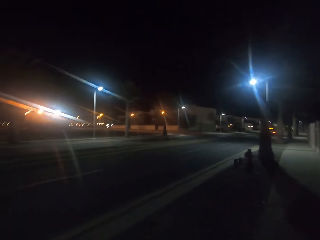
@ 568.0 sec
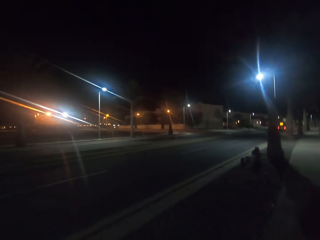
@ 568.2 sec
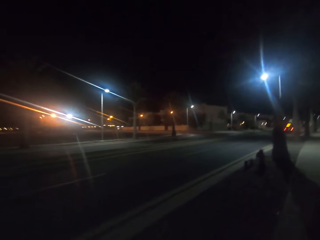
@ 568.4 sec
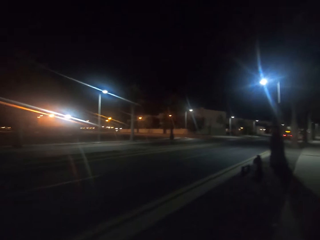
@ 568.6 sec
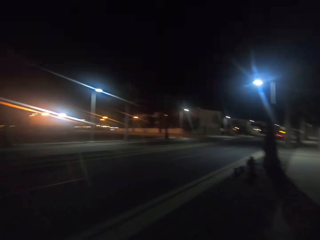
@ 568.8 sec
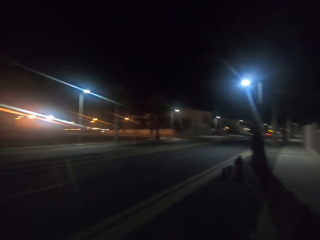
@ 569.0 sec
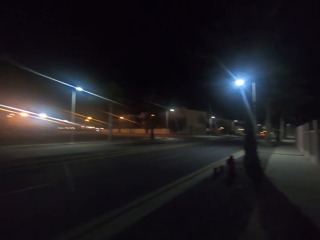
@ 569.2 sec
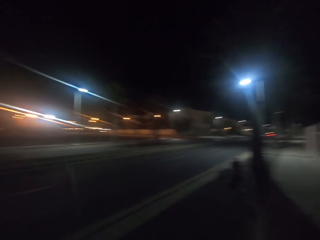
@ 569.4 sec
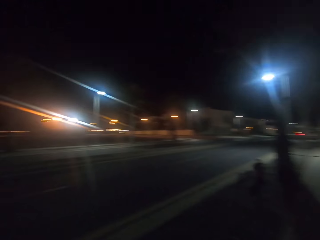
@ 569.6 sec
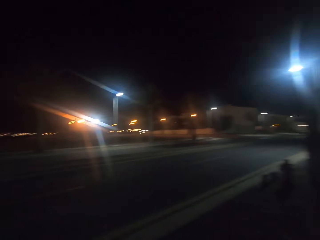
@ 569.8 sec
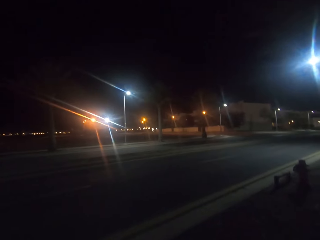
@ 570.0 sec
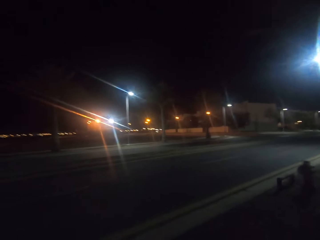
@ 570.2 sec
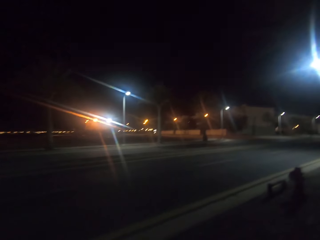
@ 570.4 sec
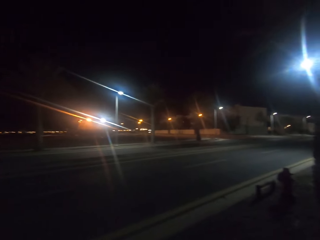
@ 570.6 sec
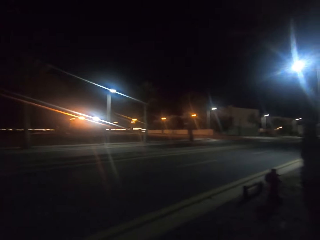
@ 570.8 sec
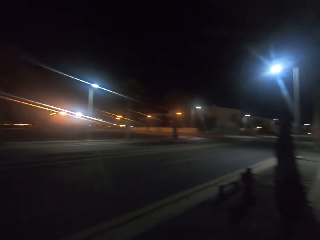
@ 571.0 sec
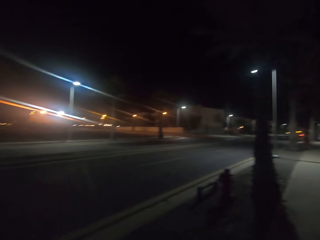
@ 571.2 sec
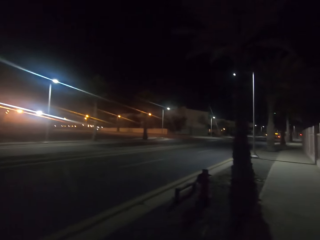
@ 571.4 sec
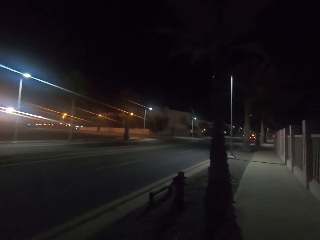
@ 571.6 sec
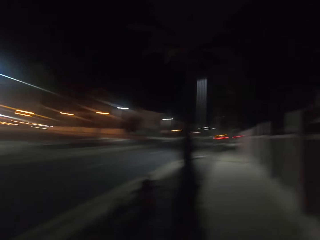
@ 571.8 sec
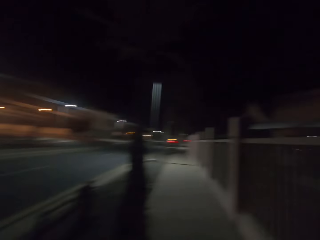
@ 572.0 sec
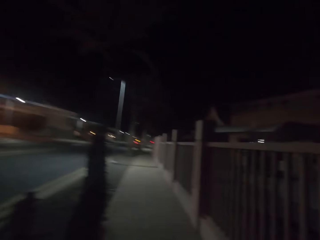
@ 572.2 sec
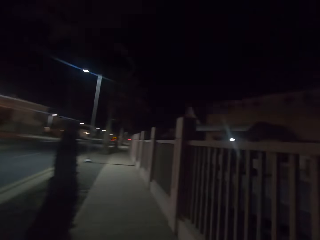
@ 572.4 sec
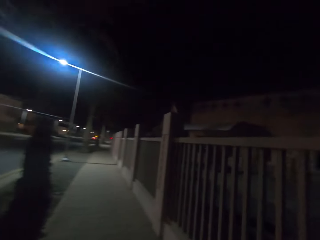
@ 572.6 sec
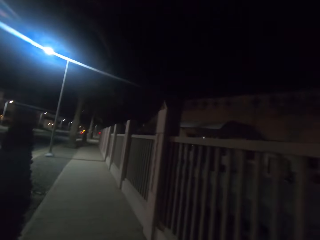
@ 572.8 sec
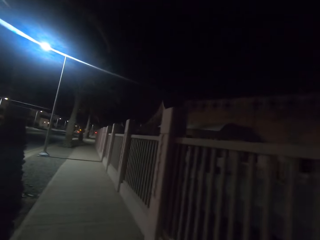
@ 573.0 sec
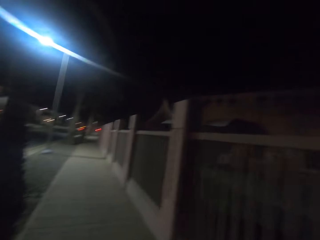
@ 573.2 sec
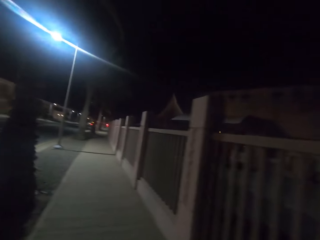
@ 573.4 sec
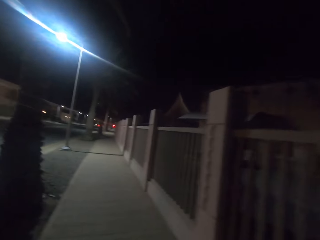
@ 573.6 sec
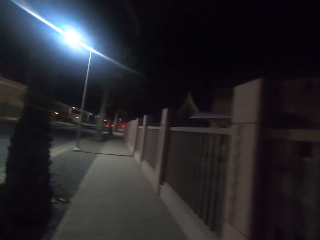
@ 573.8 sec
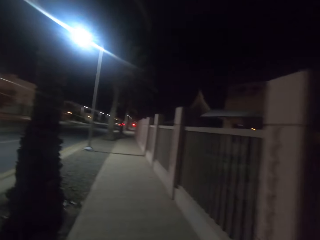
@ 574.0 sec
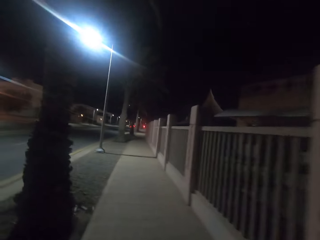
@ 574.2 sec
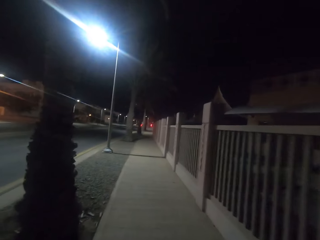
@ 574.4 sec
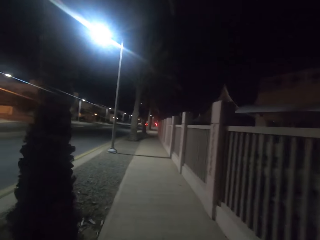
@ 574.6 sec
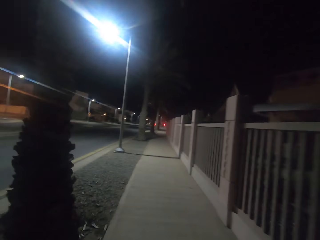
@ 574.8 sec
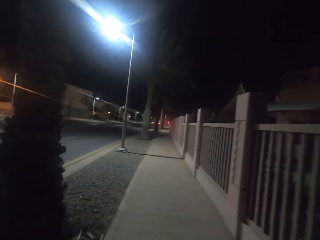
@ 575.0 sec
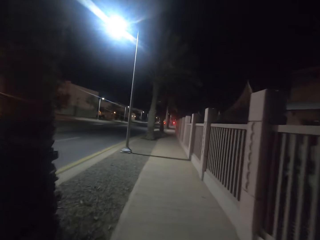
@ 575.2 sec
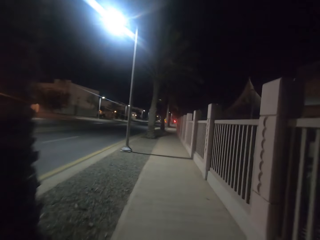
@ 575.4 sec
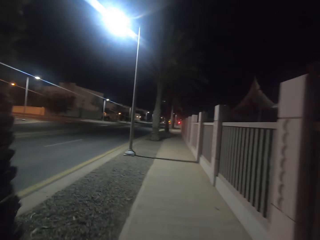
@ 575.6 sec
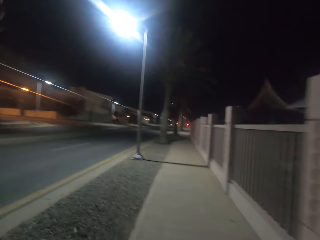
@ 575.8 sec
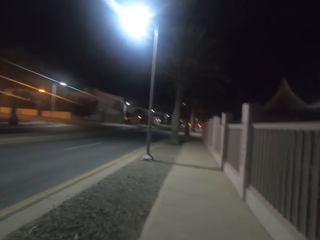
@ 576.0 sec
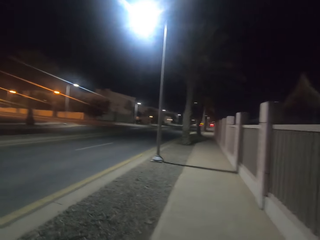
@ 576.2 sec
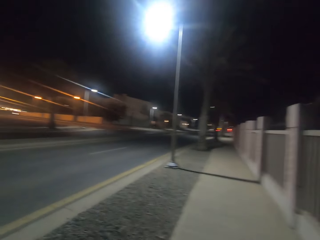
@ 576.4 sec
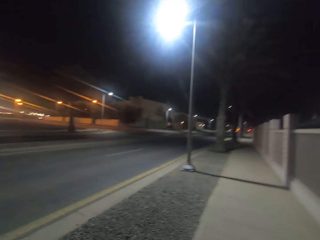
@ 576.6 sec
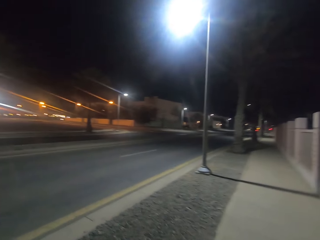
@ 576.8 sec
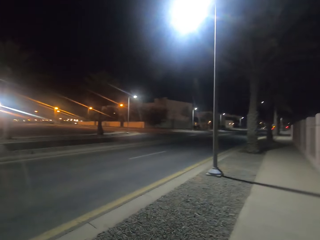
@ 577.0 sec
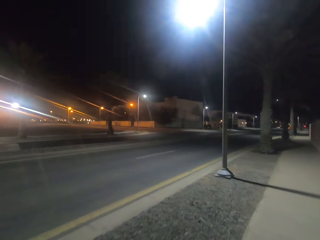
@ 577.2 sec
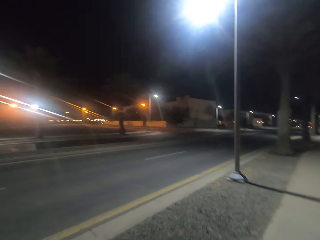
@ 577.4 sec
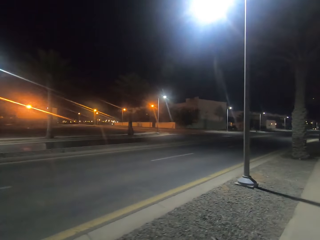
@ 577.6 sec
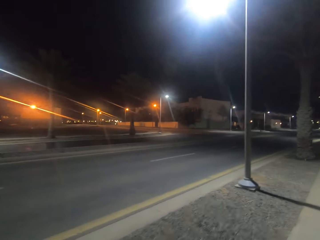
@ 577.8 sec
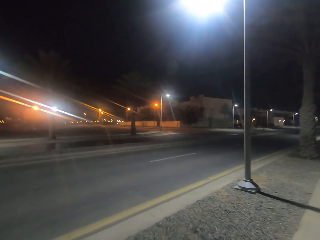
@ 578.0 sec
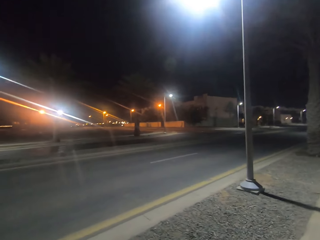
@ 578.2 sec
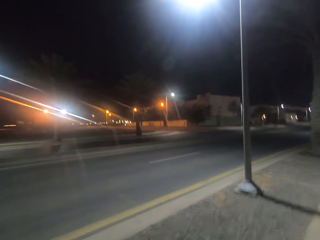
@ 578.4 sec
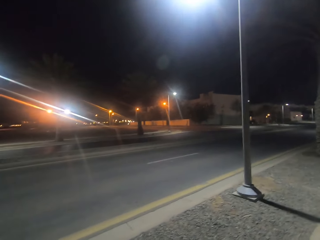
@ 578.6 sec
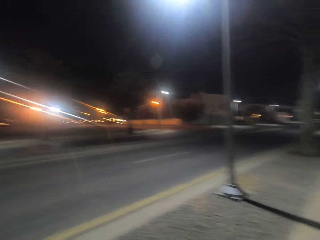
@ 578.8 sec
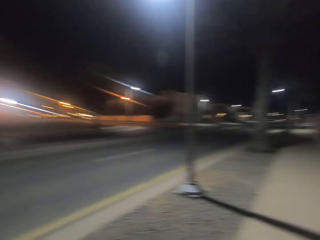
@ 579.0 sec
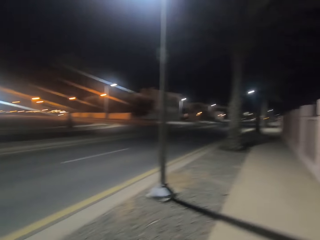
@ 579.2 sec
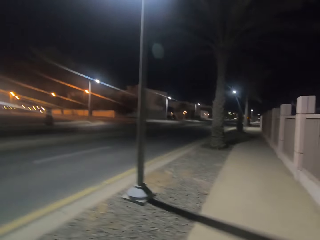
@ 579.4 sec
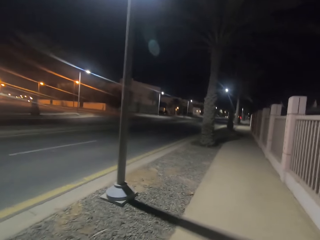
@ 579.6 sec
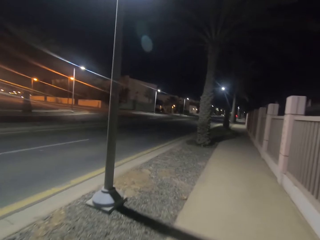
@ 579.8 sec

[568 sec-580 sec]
The camera wearer looks around the street. They walk along a pavement.

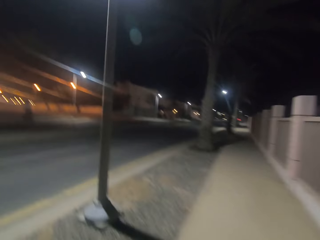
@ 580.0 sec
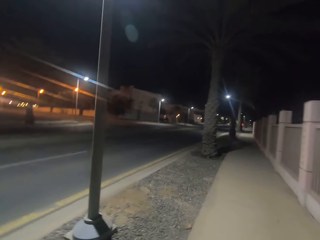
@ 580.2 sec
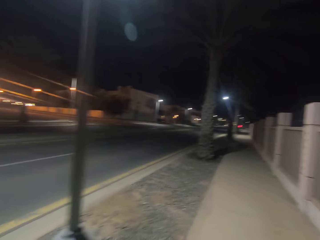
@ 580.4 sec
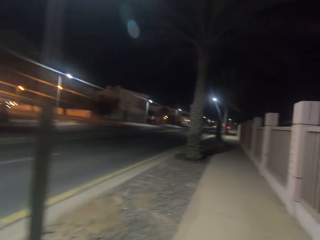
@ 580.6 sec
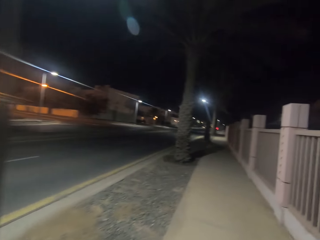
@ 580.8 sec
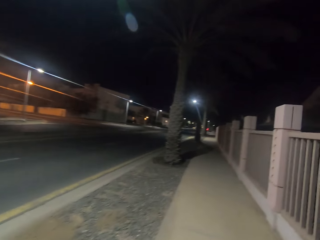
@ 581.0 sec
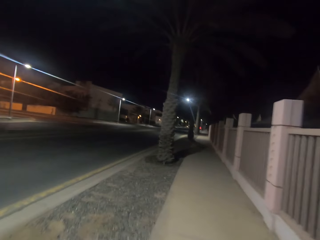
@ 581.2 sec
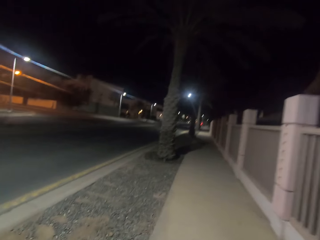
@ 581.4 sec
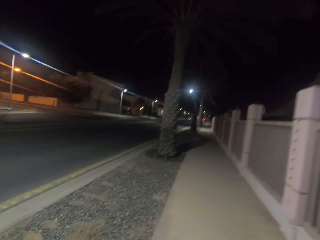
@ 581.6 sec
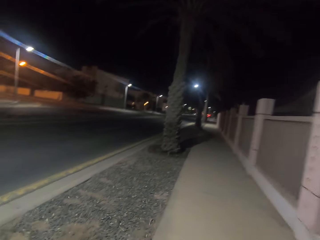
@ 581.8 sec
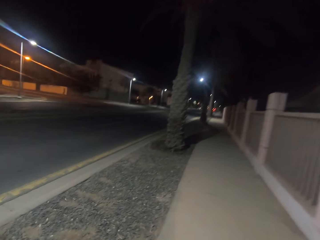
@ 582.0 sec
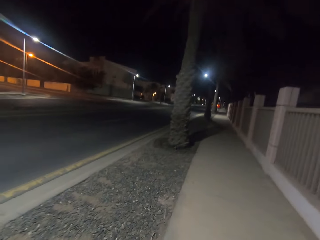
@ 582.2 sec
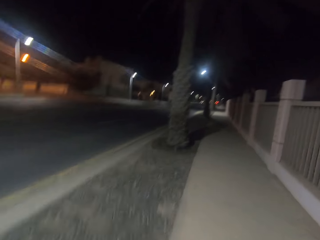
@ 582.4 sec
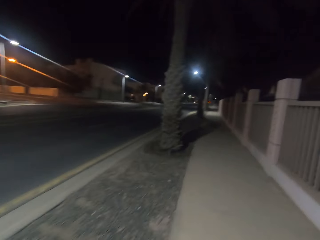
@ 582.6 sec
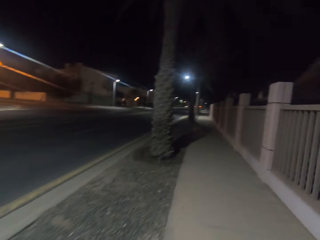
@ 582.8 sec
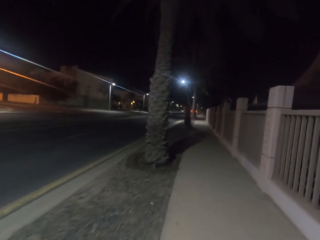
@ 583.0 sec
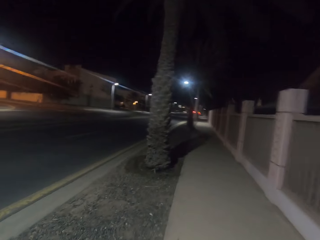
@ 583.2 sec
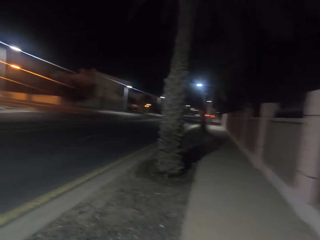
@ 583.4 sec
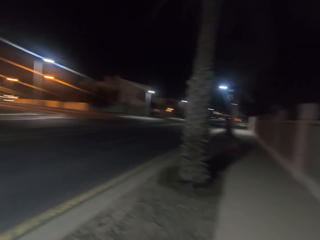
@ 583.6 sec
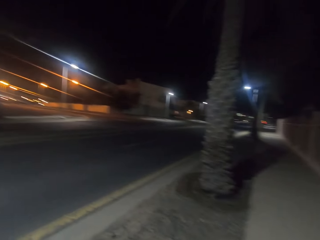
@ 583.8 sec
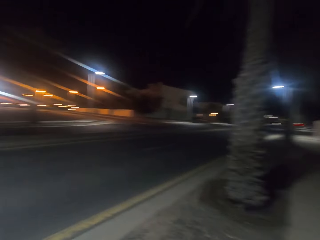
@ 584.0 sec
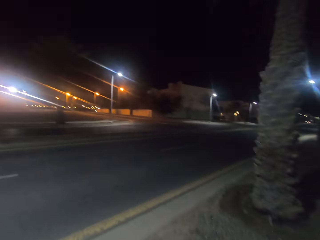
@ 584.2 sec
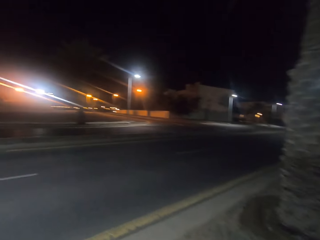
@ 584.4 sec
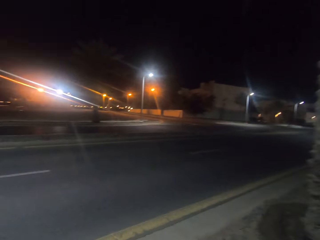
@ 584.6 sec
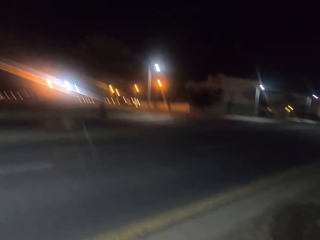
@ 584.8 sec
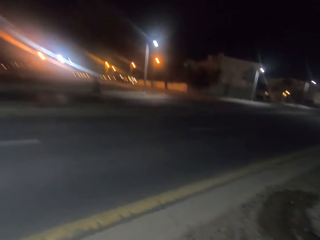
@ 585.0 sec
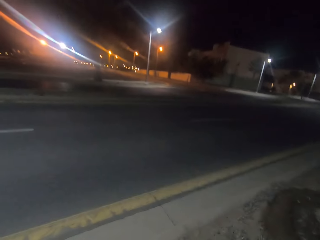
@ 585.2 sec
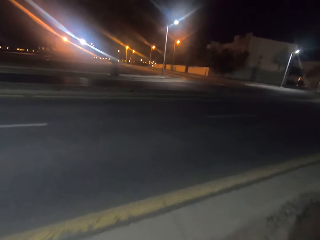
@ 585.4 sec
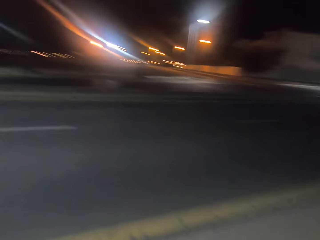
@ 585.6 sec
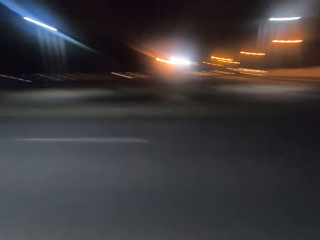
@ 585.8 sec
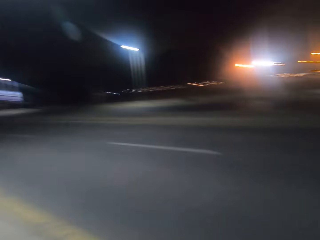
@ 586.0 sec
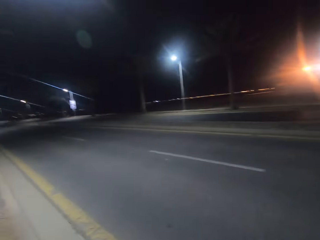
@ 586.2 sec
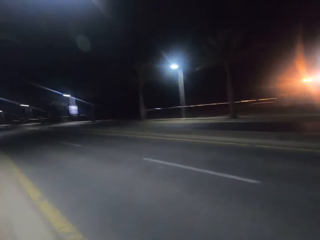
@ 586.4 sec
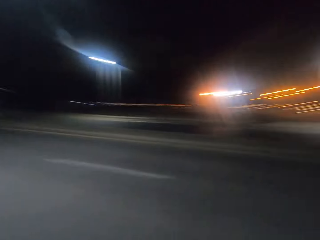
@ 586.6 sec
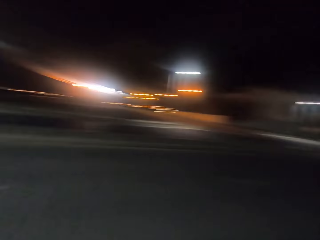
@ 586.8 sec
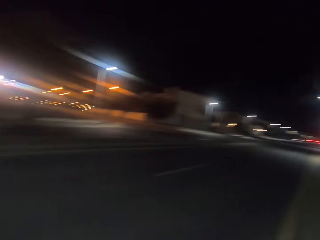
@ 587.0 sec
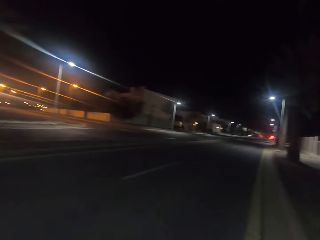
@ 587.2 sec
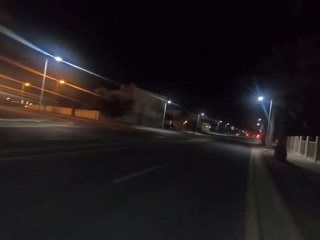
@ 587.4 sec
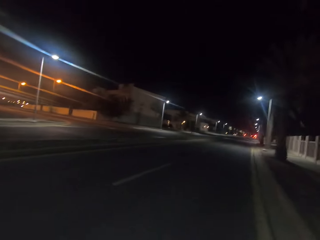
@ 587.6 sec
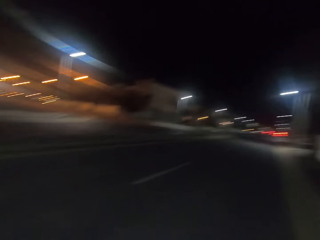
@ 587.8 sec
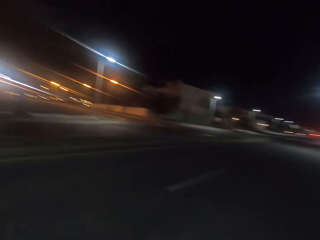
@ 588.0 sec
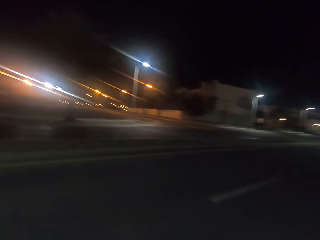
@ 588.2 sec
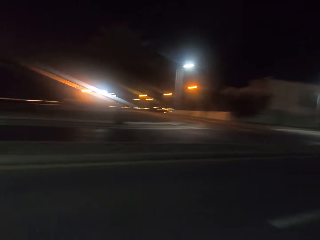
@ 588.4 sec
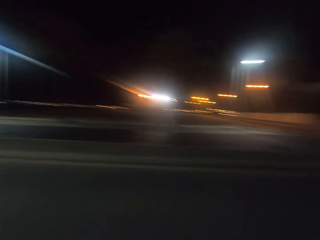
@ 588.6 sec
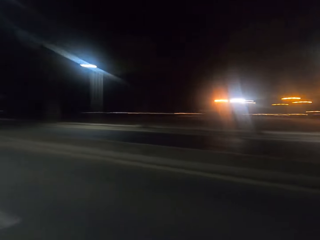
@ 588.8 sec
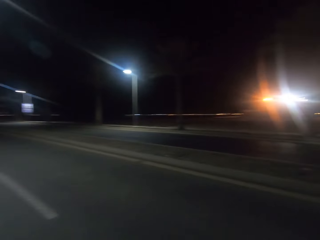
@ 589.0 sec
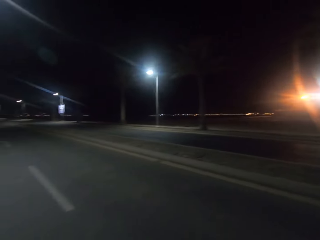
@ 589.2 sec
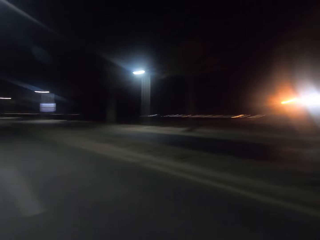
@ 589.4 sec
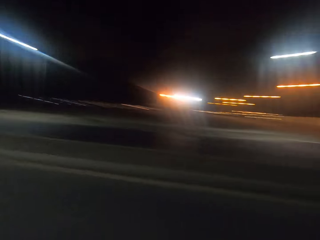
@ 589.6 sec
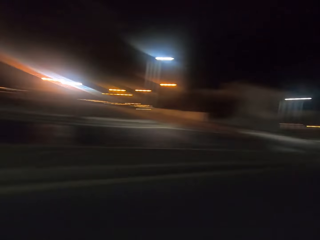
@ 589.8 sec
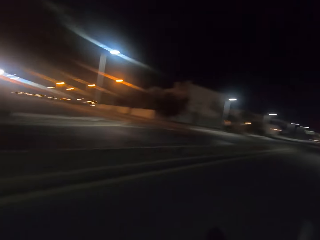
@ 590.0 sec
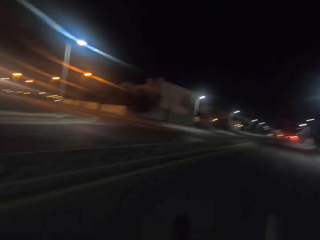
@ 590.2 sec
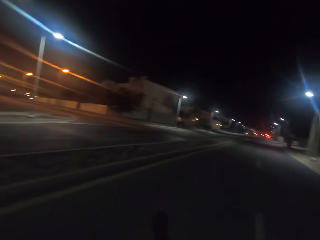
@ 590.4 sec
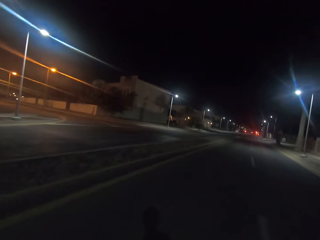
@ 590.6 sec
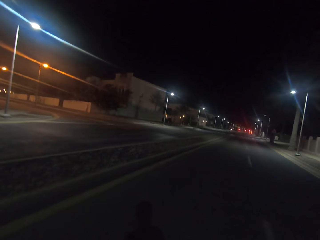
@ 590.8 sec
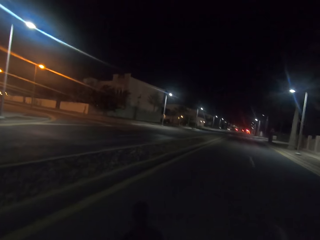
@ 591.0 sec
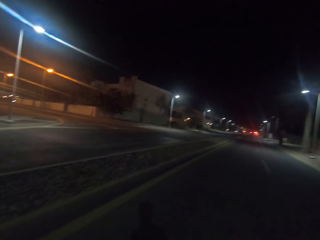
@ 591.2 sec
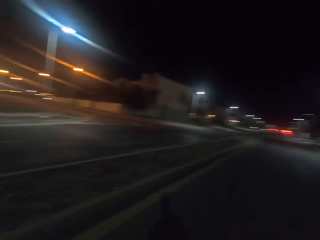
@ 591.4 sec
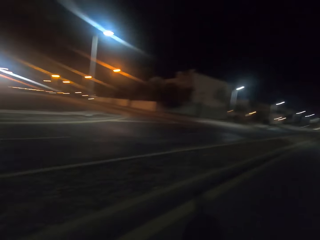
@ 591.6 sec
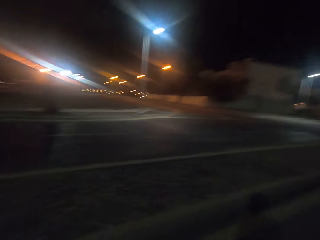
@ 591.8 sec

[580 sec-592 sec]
The camera wearer looks around the street. They cross the road.
